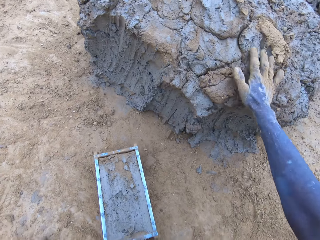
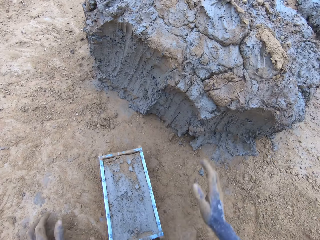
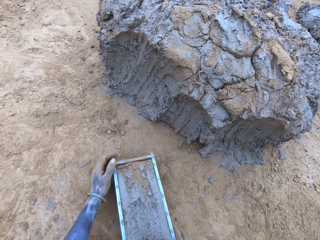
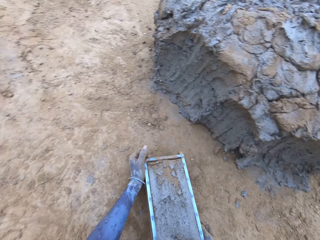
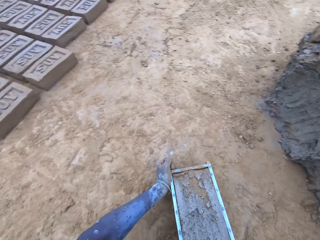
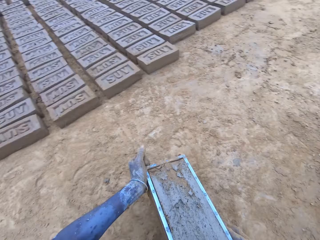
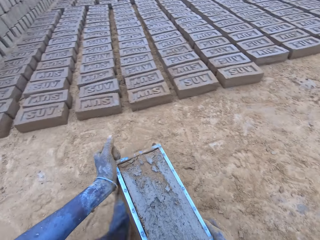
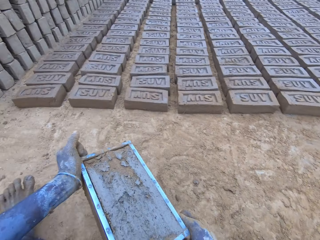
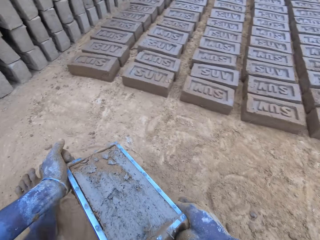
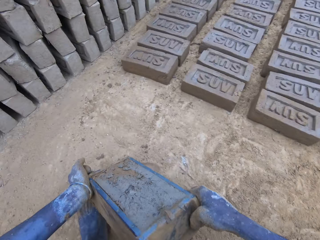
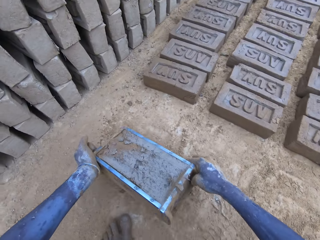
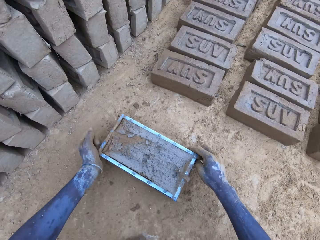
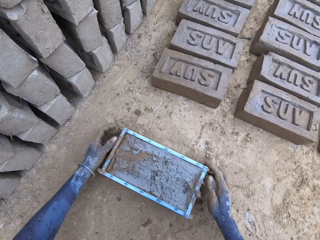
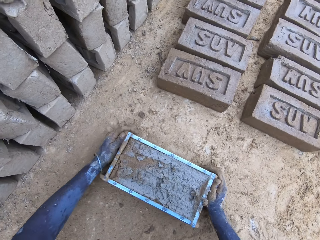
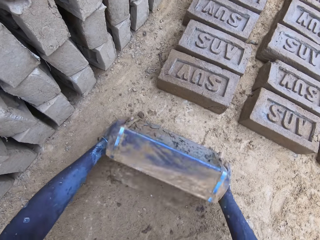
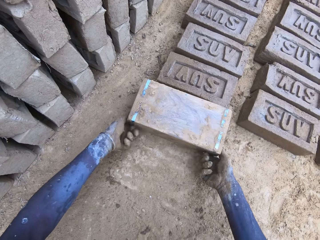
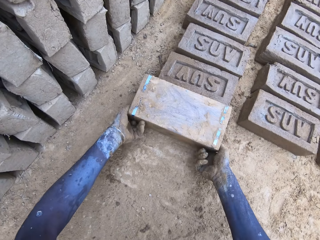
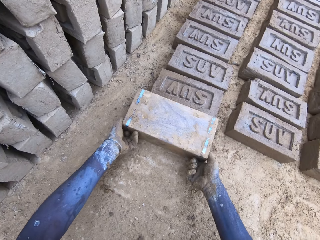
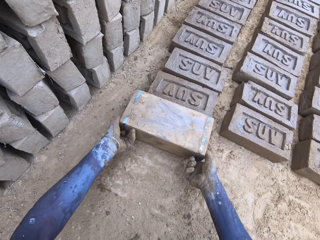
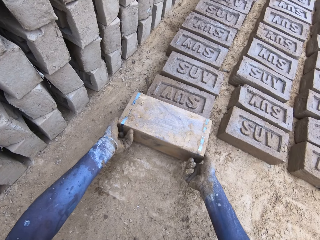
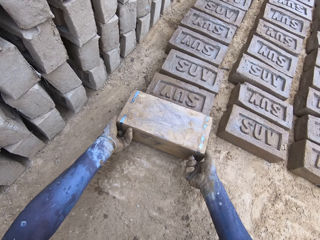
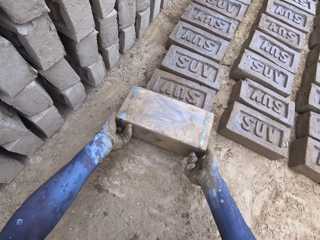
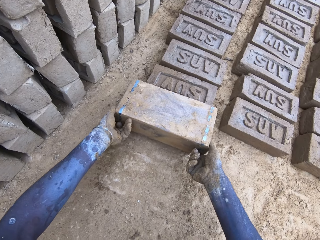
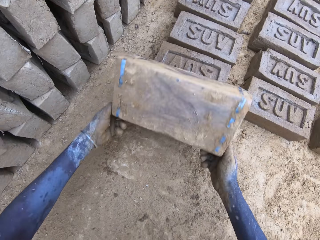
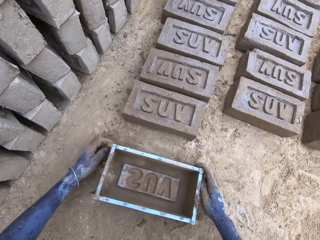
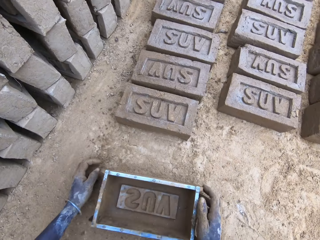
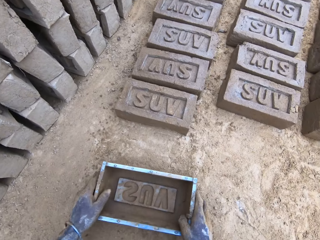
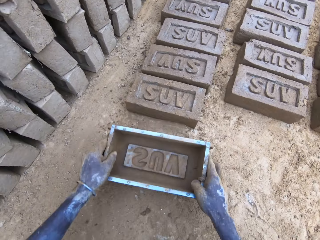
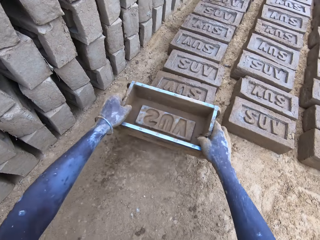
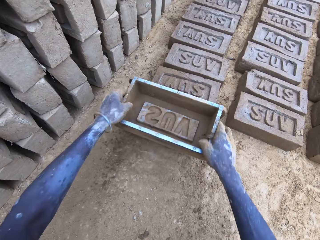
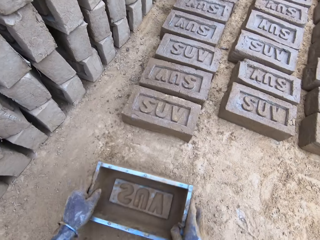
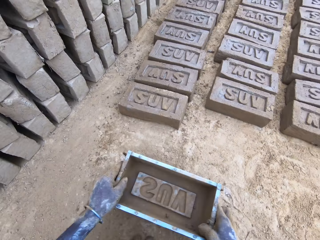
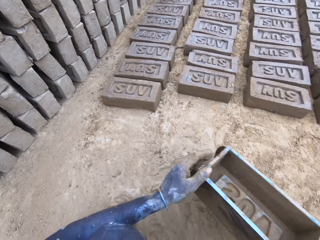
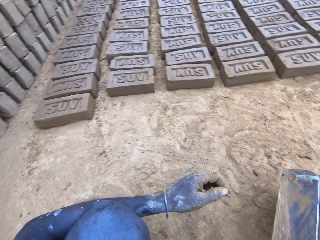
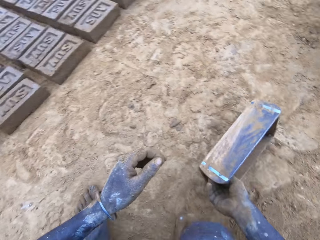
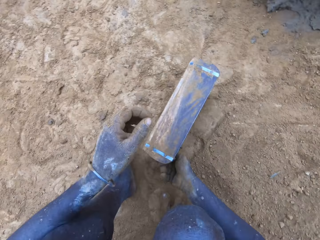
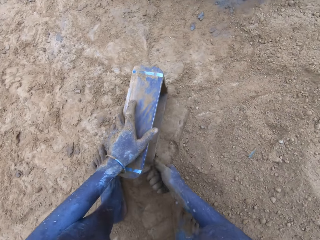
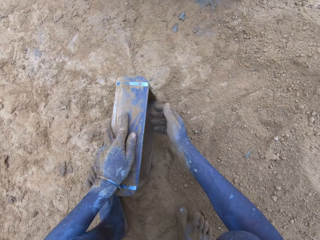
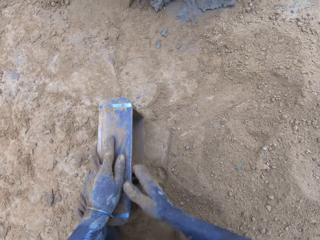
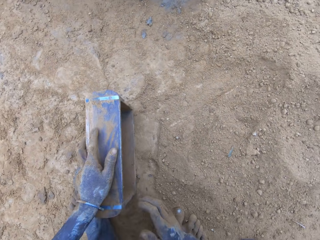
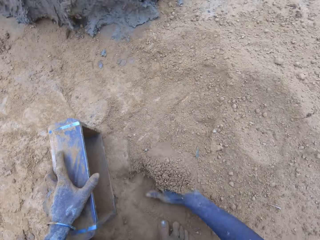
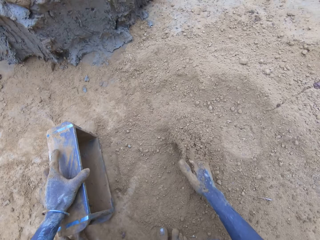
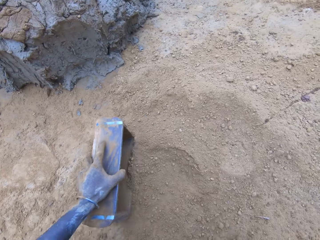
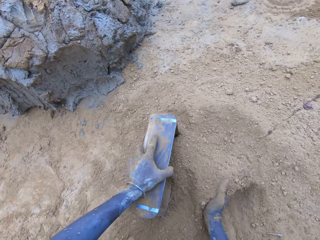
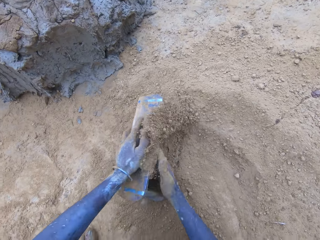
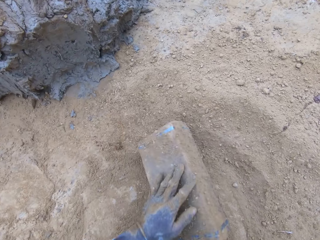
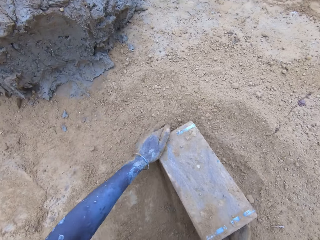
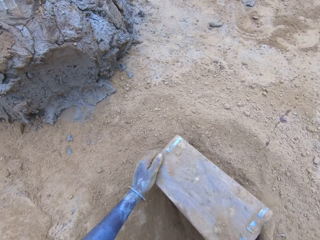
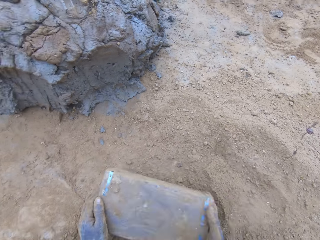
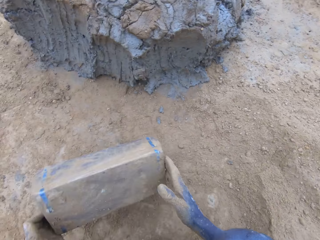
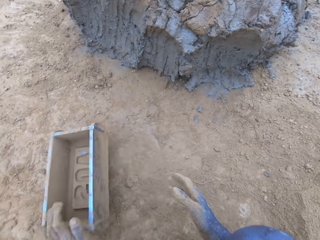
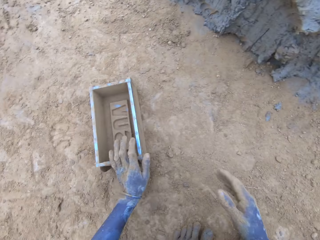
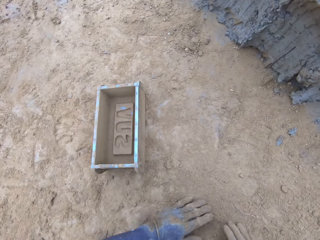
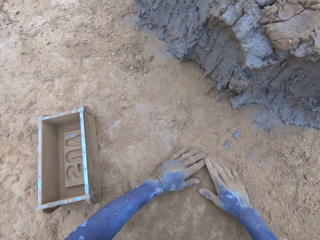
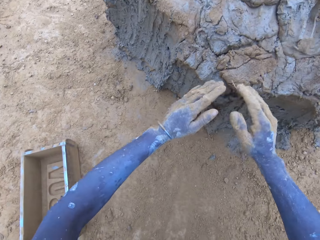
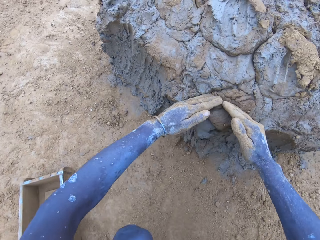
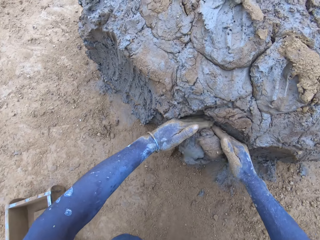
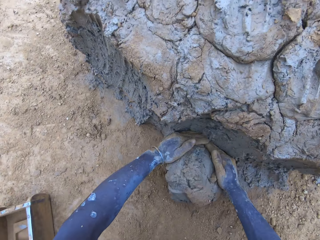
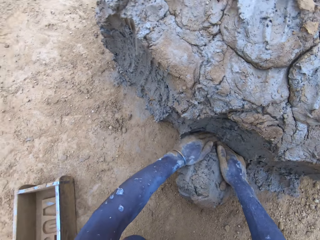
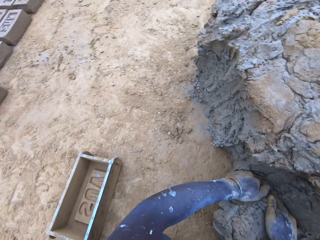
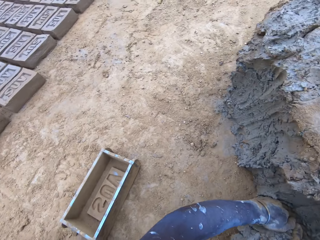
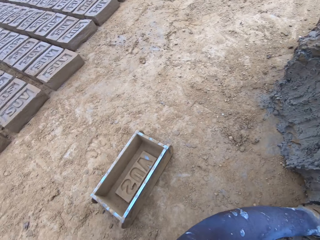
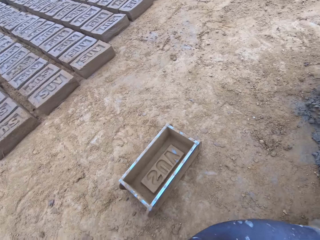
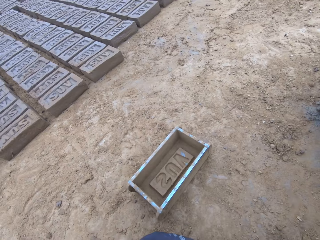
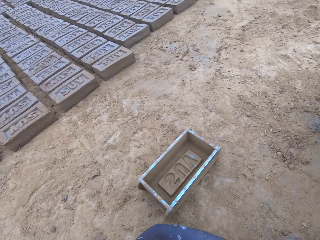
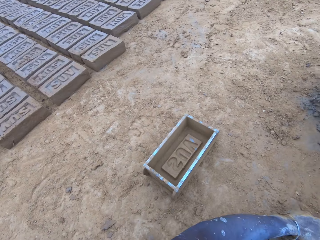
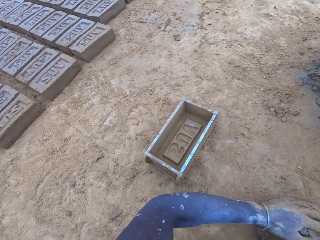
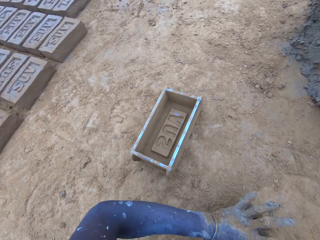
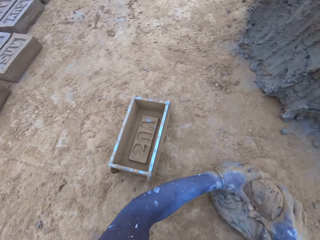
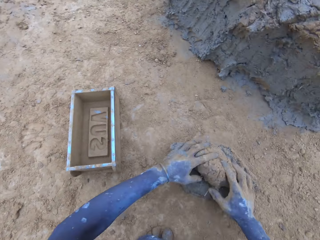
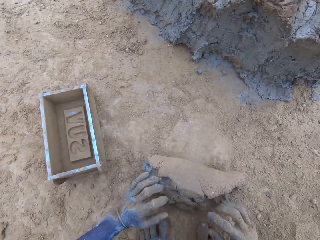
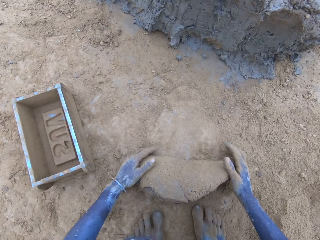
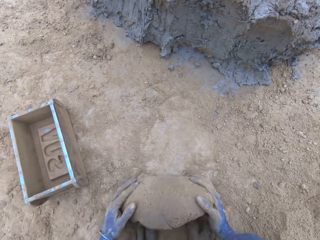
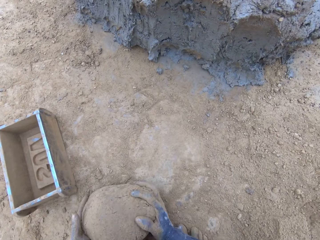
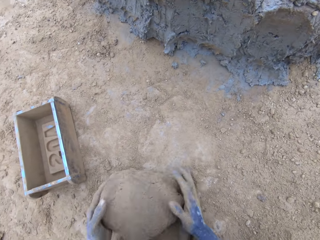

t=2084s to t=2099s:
The camera wearer throws the mud on the pile of mud. They pour the mud in the brickmold on the ground. They drop a brick. They put soil in the wooden brick moulder. They pour the soil from the brickmold. They scoop mud.

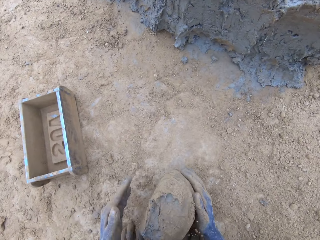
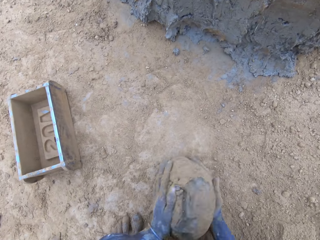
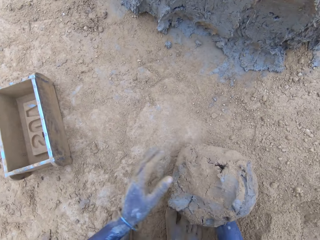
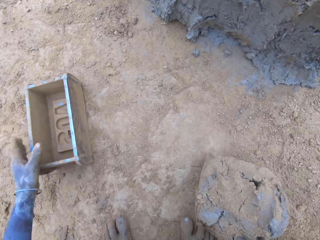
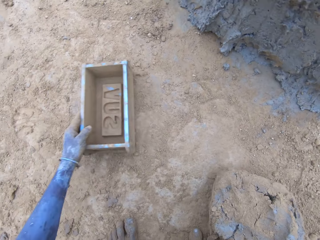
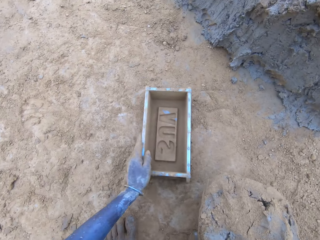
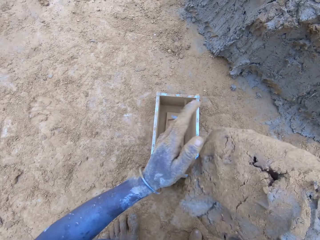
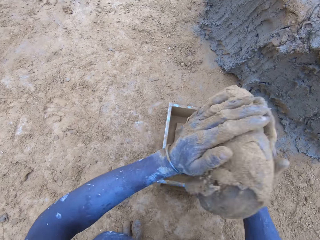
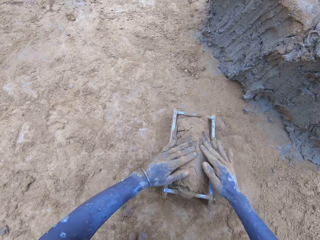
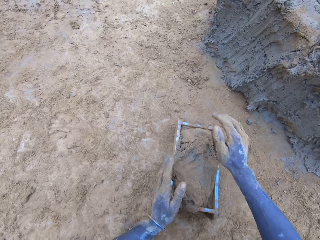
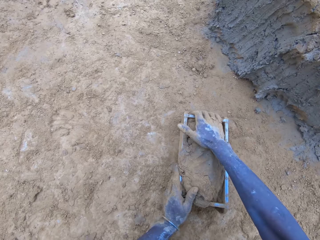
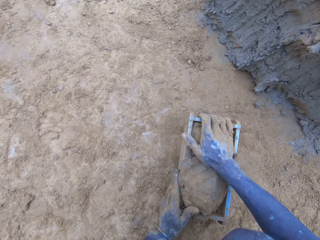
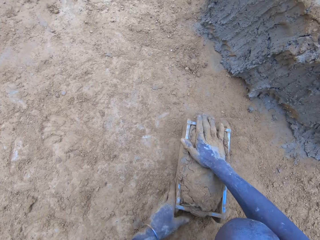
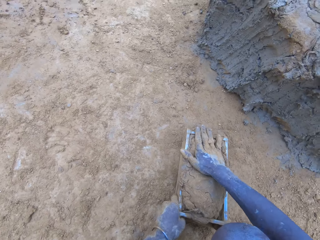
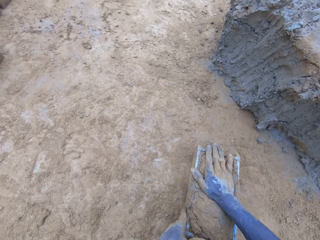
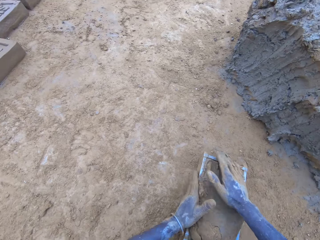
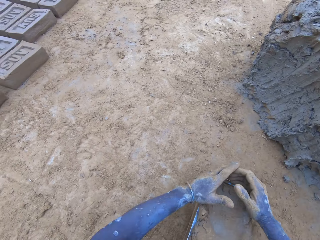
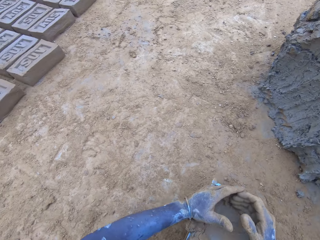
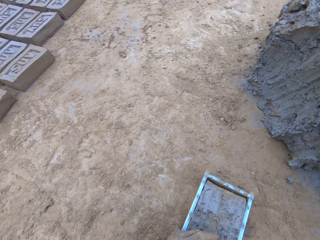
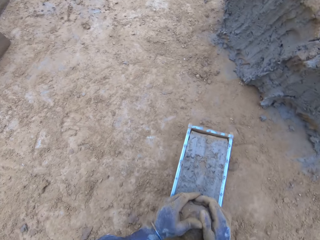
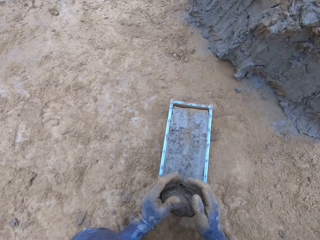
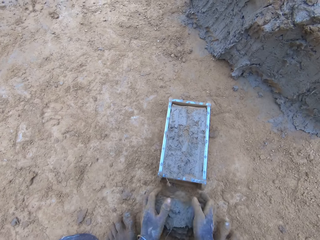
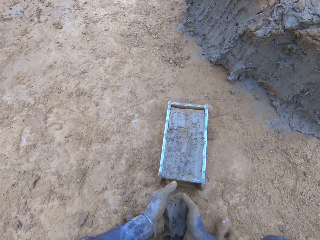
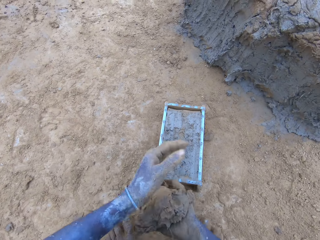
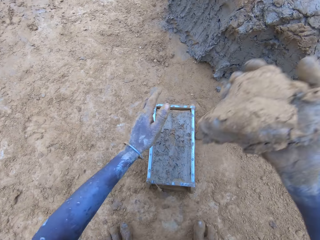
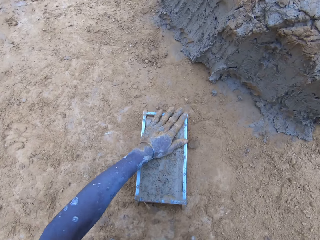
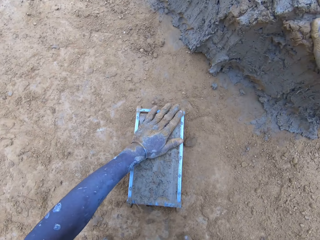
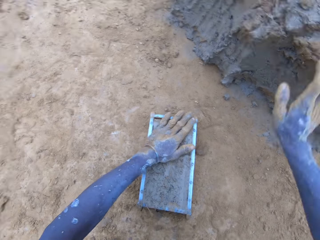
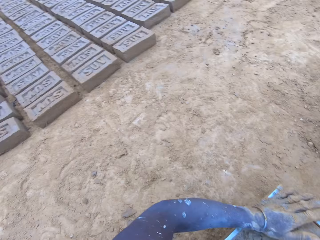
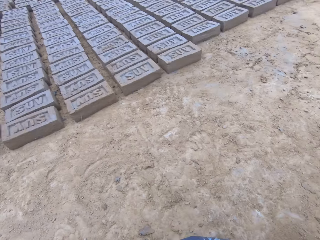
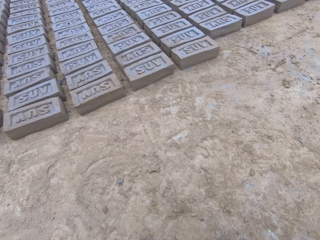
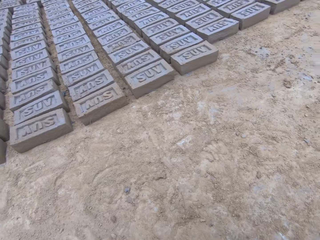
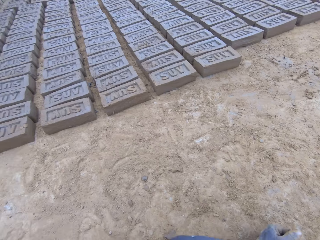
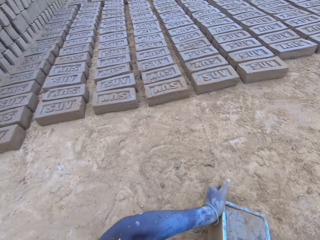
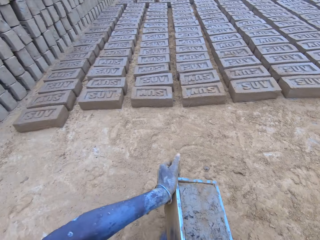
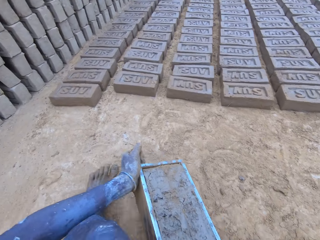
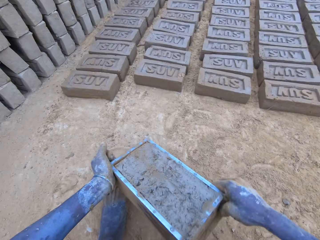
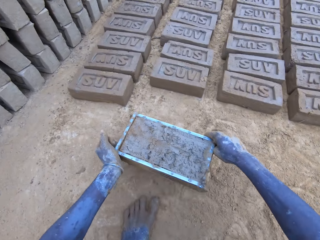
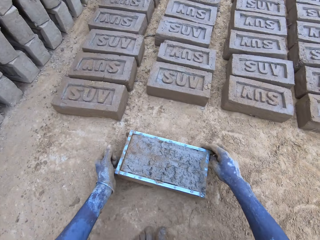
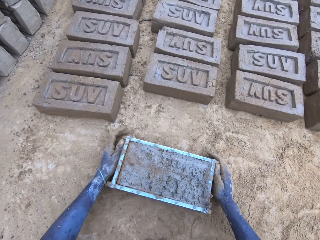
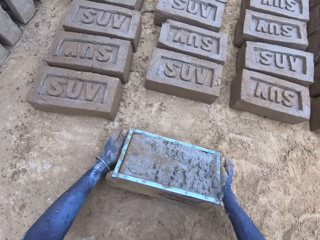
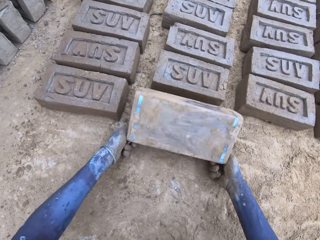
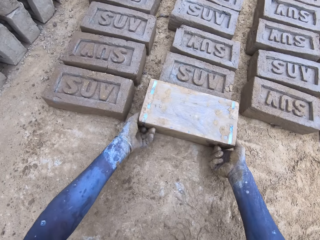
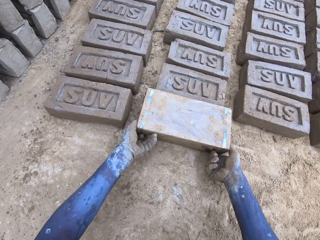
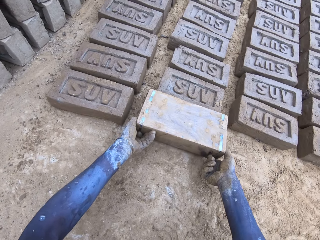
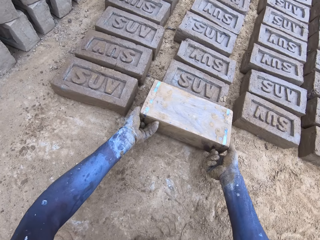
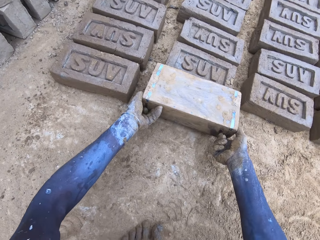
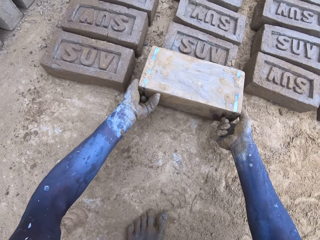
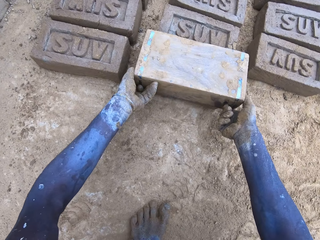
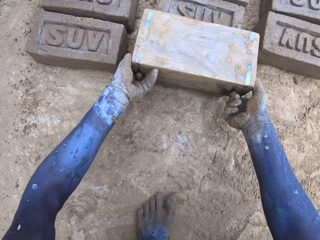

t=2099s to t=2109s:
The camera wearer puts mud in the wooden brick moulder or brickmold. They scoop the excess mud on the brickmold. They throw the mud on the pile of mud. They pour the mud in the brickmold on the ground. They drop a brick.
